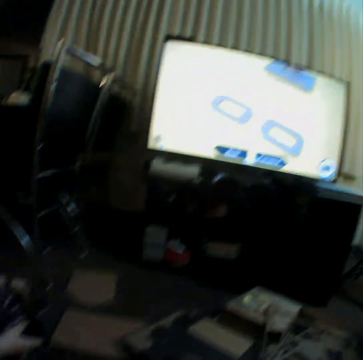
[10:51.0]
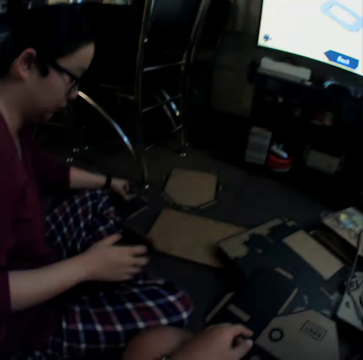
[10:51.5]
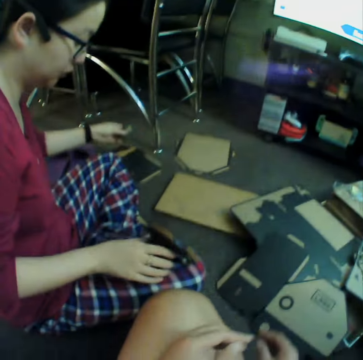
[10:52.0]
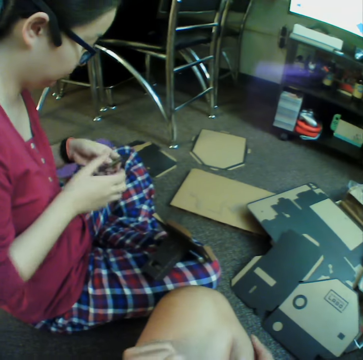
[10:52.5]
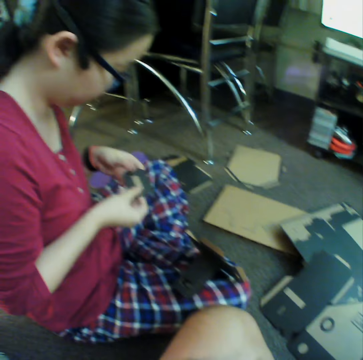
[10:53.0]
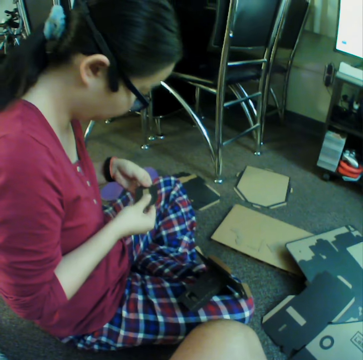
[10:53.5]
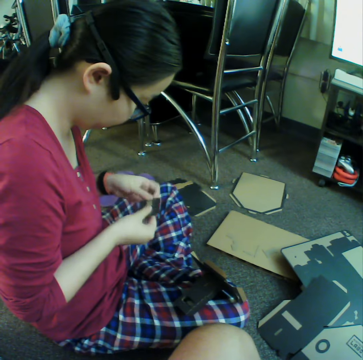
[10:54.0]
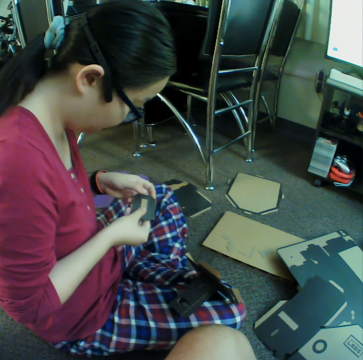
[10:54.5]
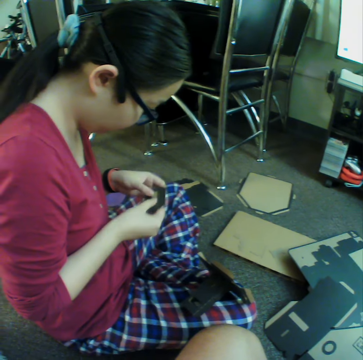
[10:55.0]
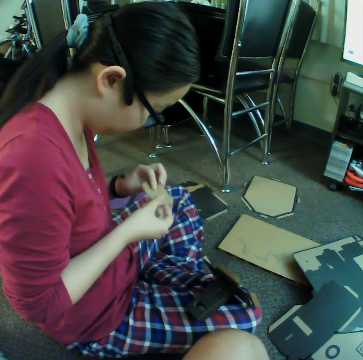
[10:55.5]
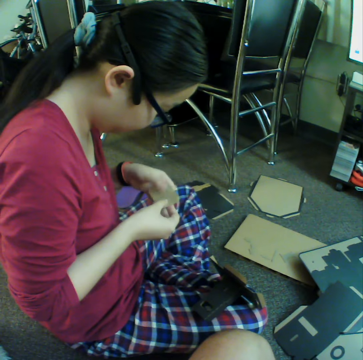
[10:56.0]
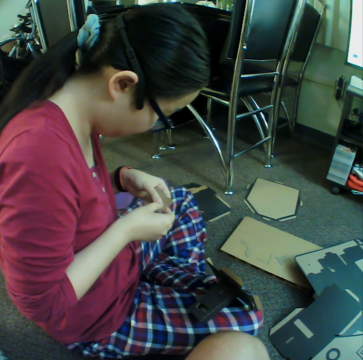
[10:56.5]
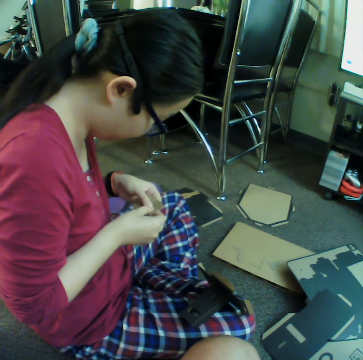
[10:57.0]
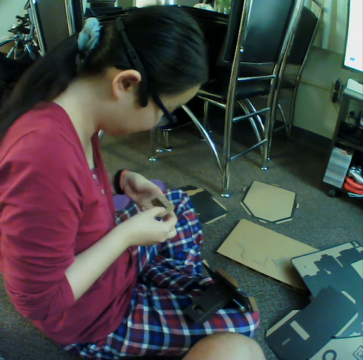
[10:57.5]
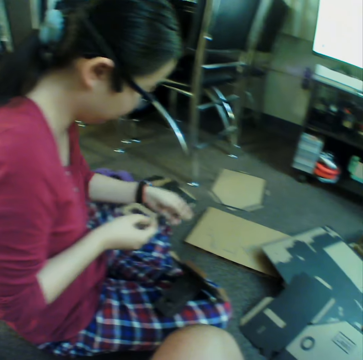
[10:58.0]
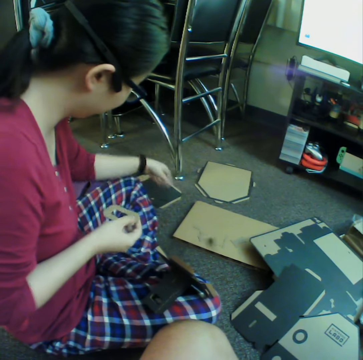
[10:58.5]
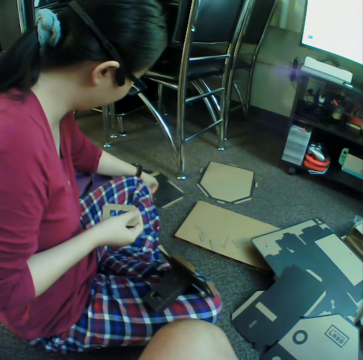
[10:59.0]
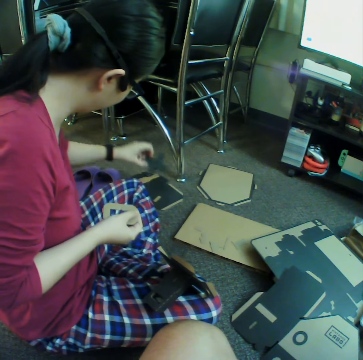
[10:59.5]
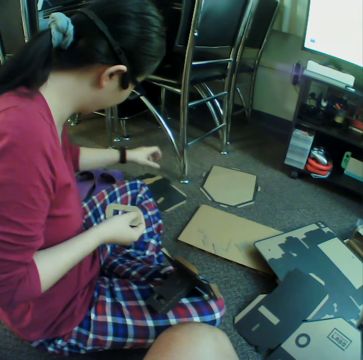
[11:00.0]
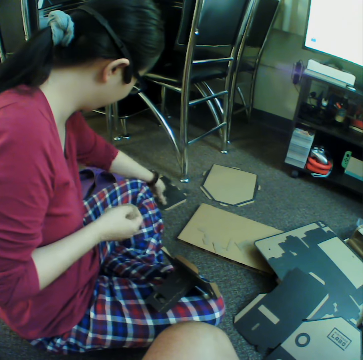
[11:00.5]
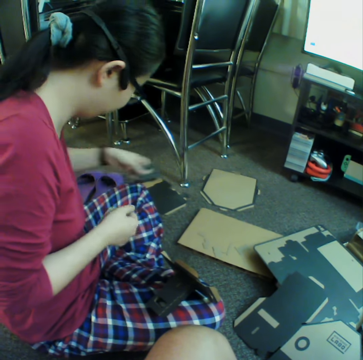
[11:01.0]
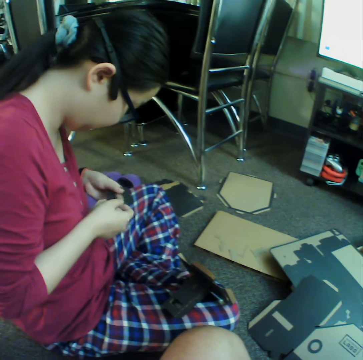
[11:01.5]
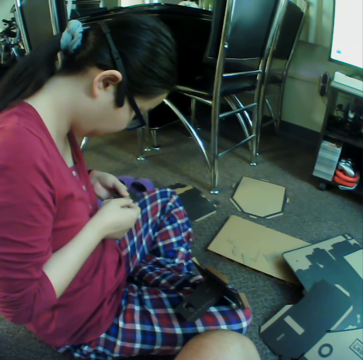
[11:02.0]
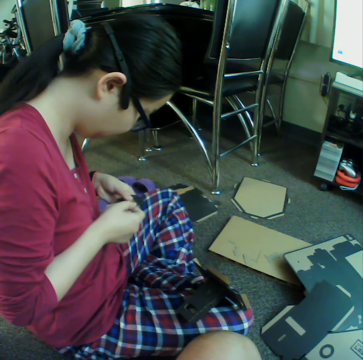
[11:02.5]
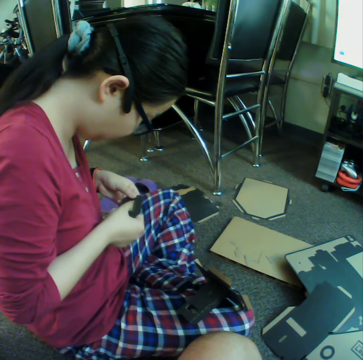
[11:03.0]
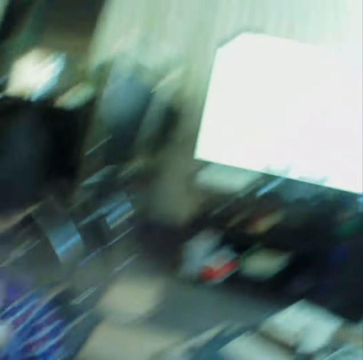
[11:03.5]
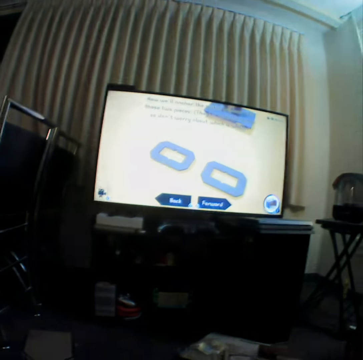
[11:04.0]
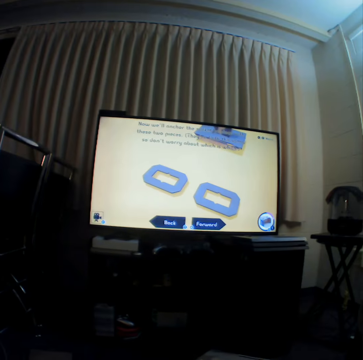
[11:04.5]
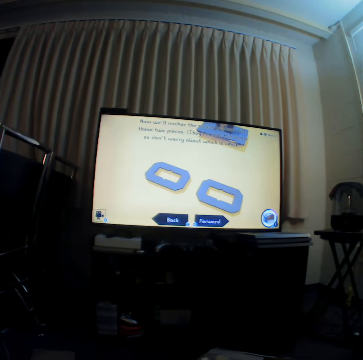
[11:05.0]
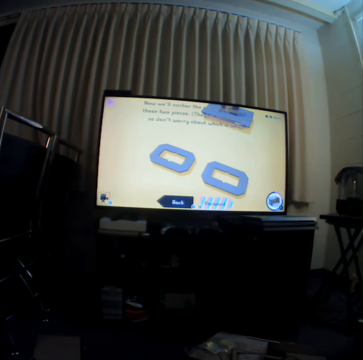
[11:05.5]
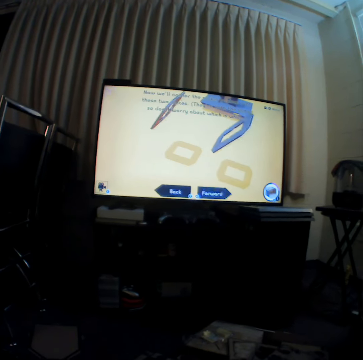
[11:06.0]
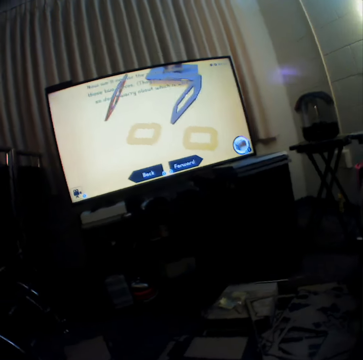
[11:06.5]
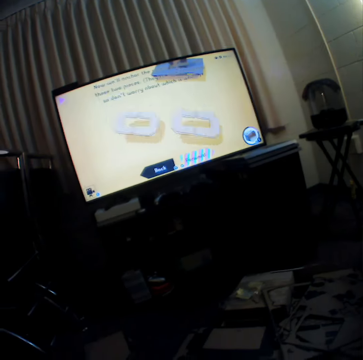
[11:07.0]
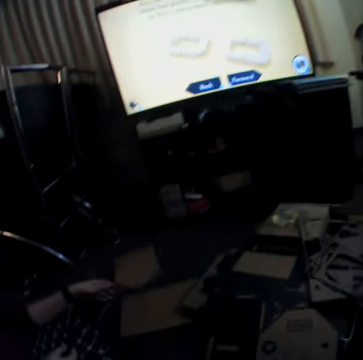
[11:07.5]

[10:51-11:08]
A girl lowers the hand with a piece of the box. The girl picks up a piece of the box. The girl puts down craft materials on a lap, presses the craft material, and pokes through a piece of the box. The girl throws down the piece of the box, picks up a piece of the box, throws down the piece of the box, picks up a piece of the box, presses the craft material, and pokes through the piece of the box. The camera wearer looks at the television.

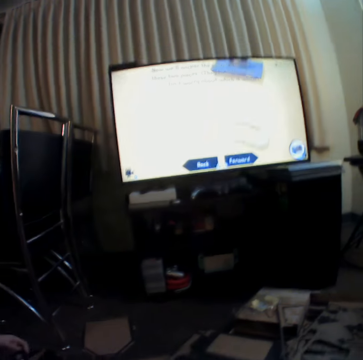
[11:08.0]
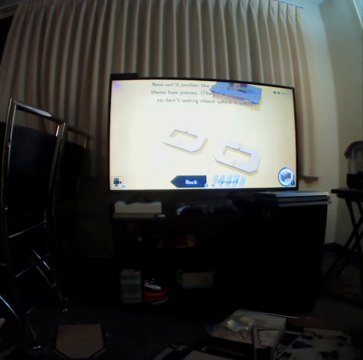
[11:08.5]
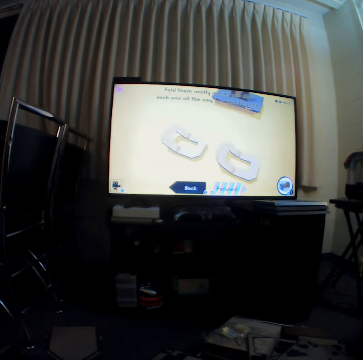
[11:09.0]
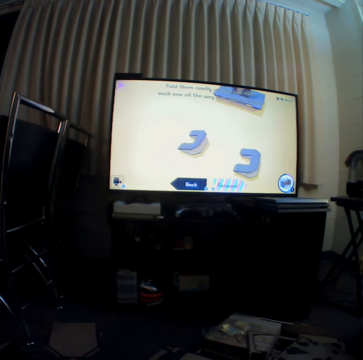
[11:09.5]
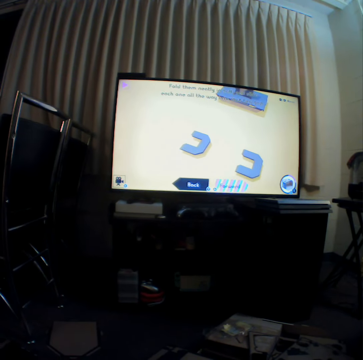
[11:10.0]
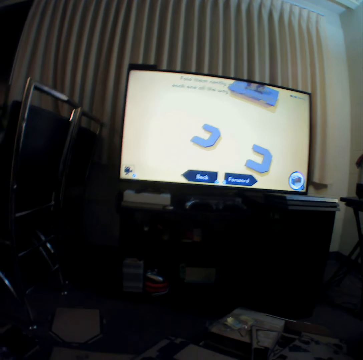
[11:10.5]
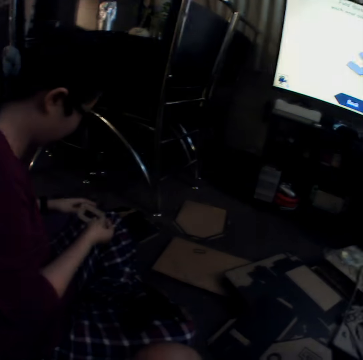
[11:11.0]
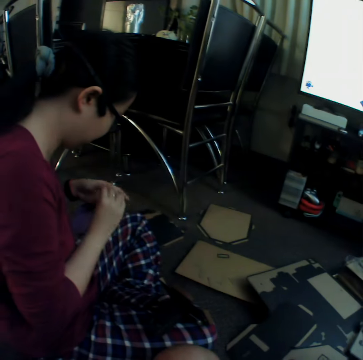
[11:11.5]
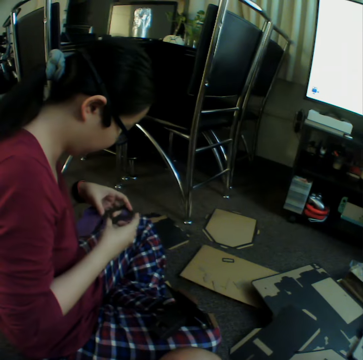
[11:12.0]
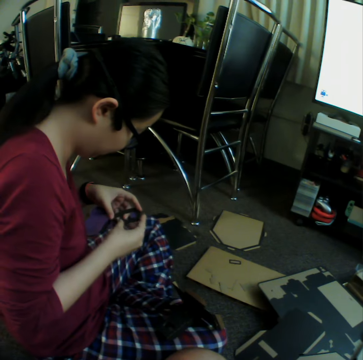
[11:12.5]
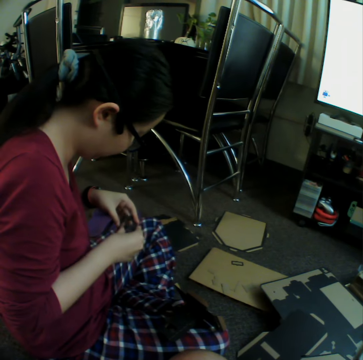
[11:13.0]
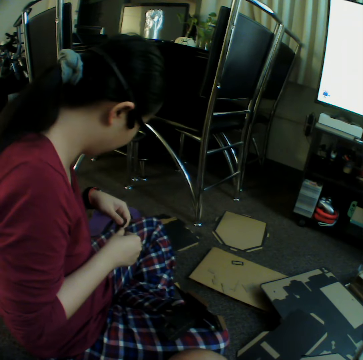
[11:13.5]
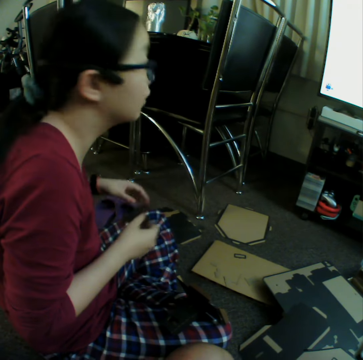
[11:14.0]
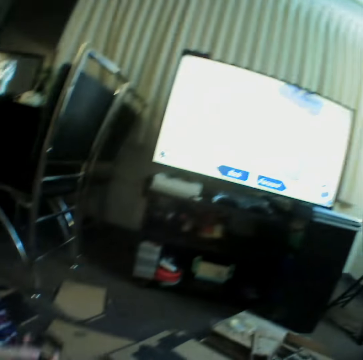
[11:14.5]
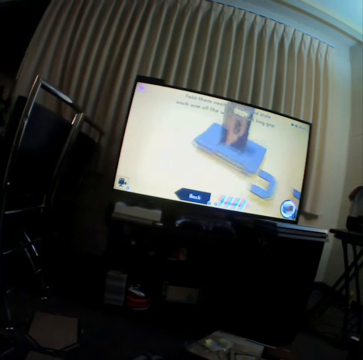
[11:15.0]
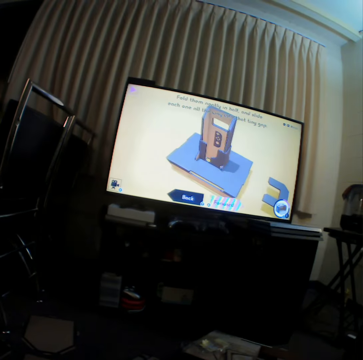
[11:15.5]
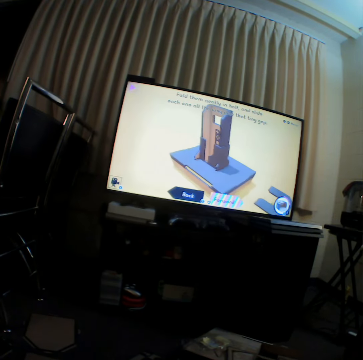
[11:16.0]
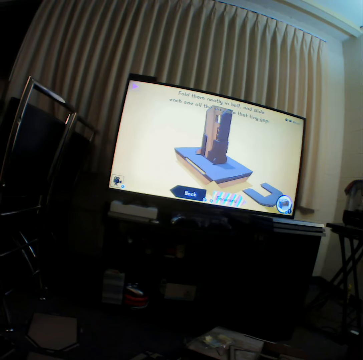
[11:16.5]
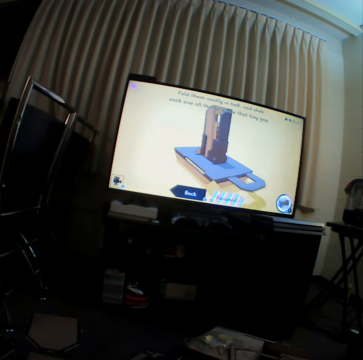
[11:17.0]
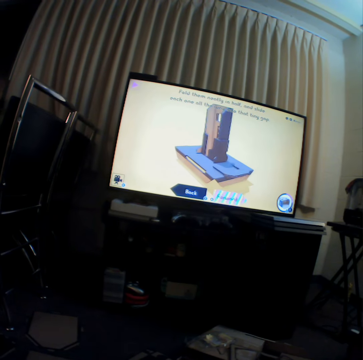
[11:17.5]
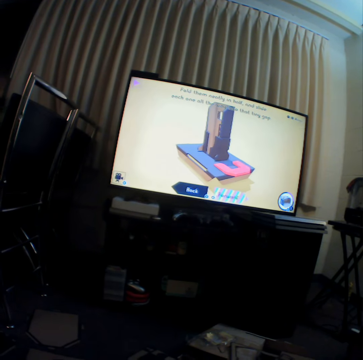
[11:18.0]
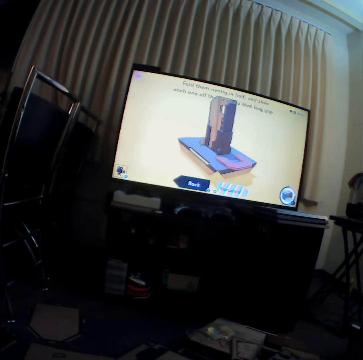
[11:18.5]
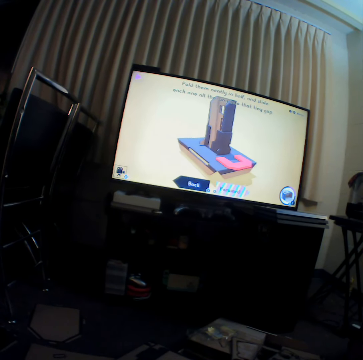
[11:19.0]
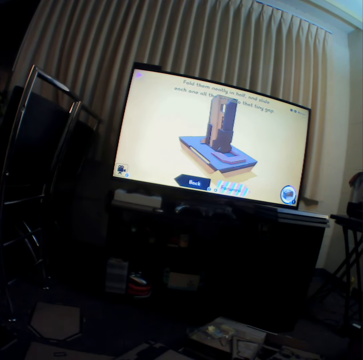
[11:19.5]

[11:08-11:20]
A girl throws down a piece of the box. The girl curves craft material, folds a piece of the box, and looks at the television. The camera wearer watches the television.

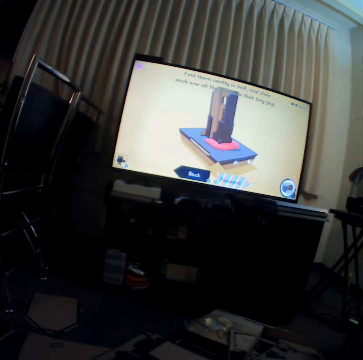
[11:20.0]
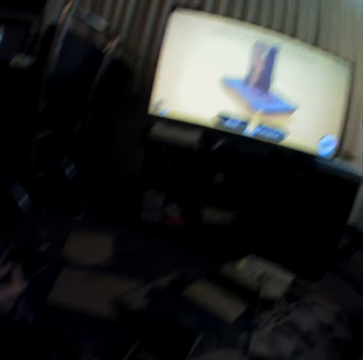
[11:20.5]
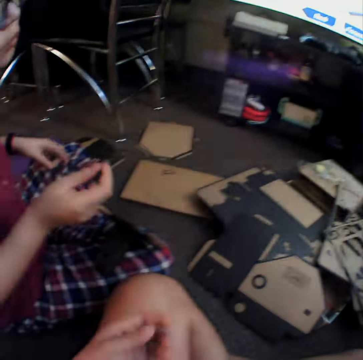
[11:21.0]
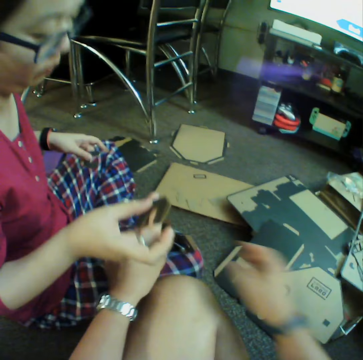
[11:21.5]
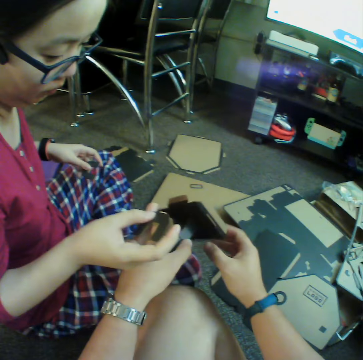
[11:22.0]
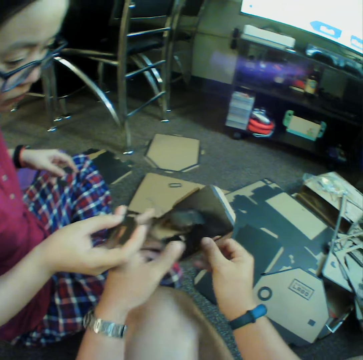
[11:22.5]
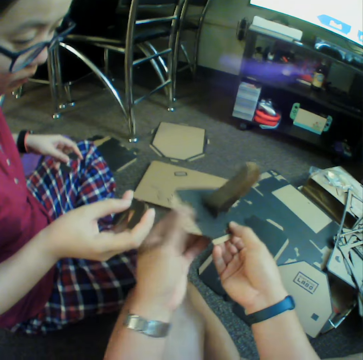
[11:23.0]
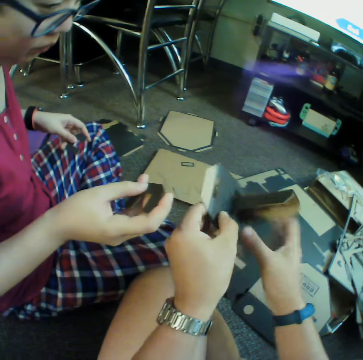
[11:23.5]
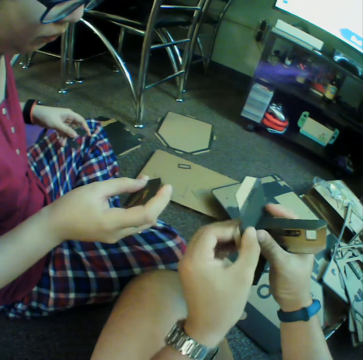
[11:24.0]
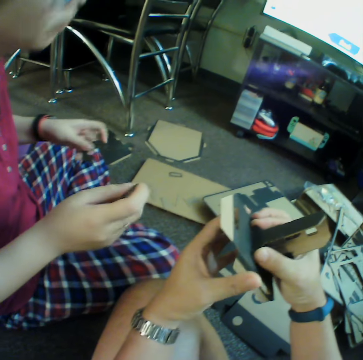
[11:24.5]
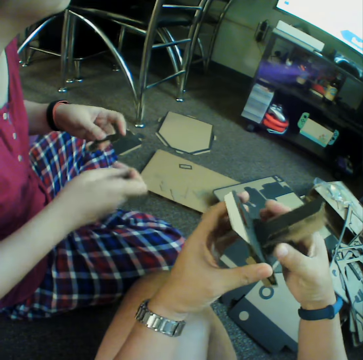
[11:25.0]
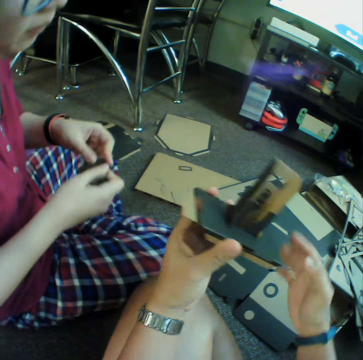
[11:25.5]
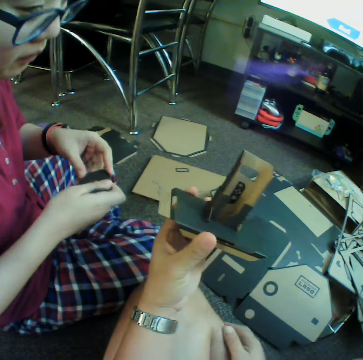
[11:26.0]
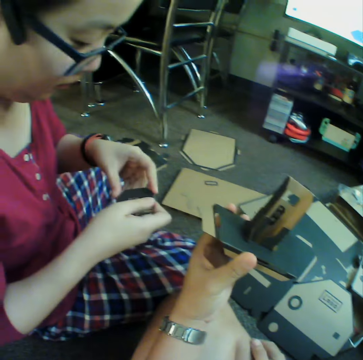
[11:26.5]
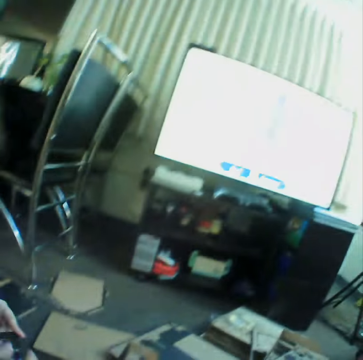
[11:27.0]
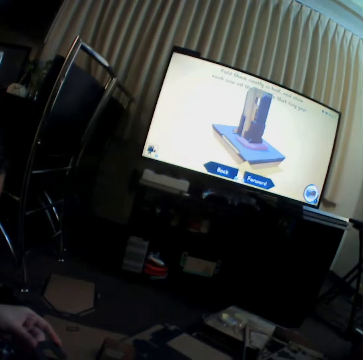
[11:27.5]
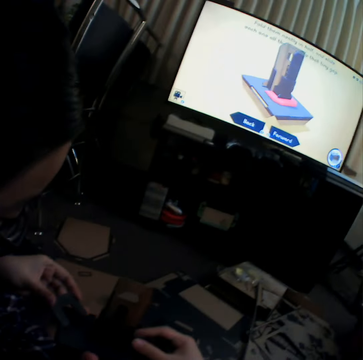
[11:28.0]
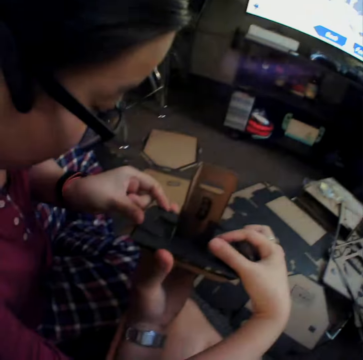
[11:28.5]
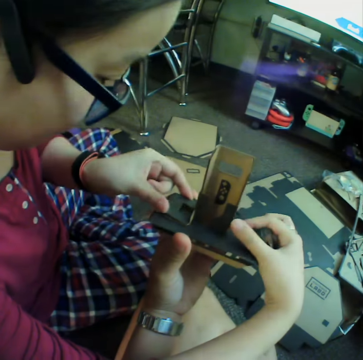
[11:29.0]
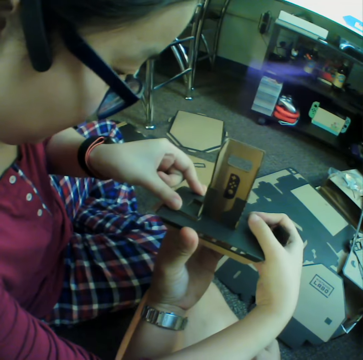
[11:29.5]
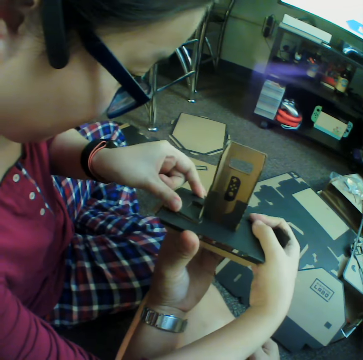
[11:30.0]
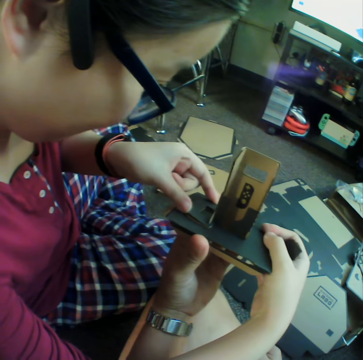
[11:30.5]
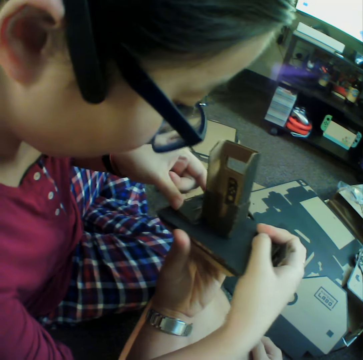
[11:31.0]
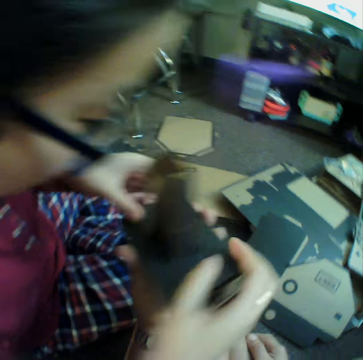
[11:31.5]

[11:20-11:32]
The camera wearer picks up the pieces of the box. A girl pieces together the pieces of the box.
